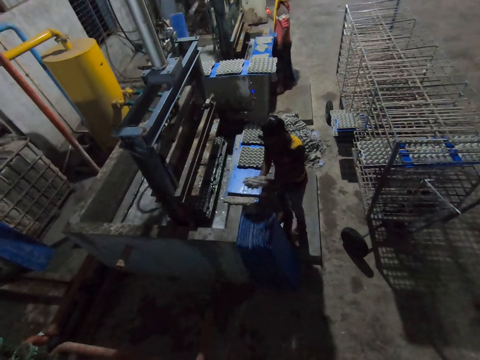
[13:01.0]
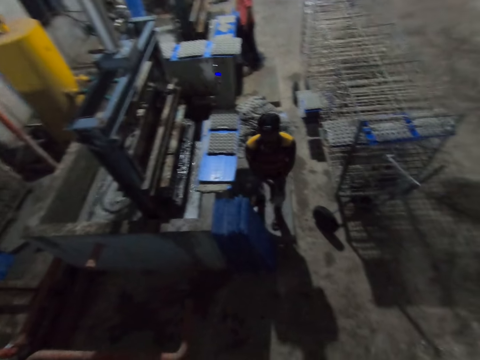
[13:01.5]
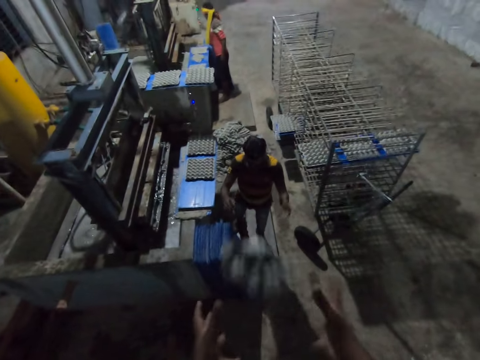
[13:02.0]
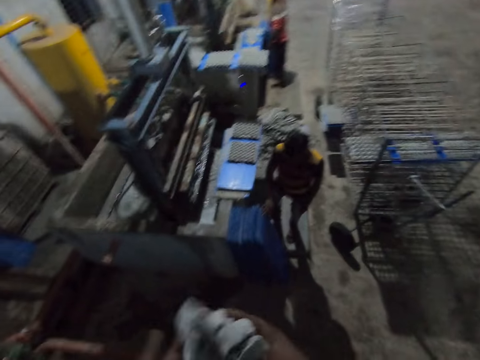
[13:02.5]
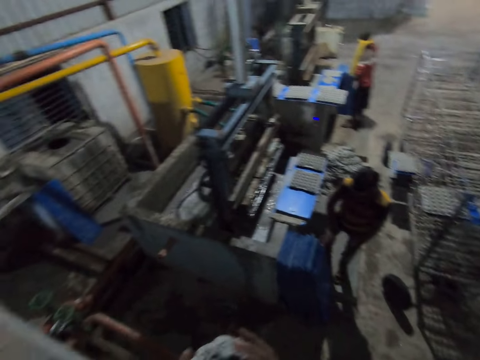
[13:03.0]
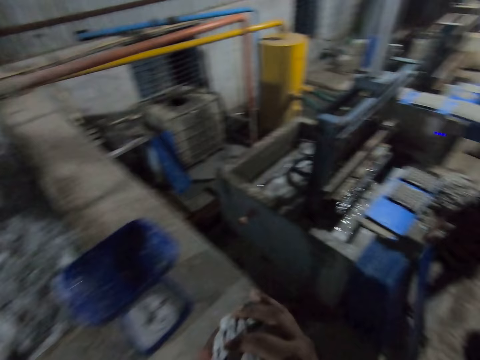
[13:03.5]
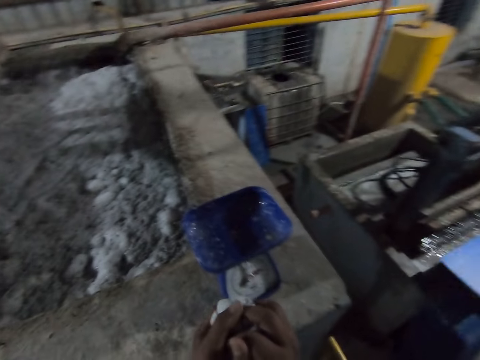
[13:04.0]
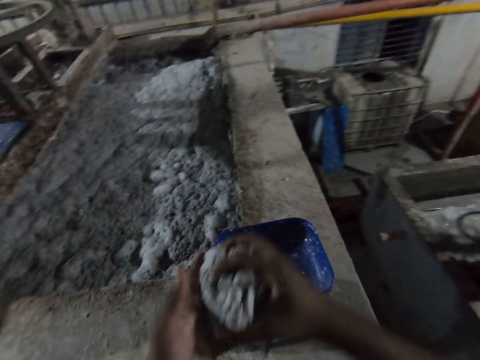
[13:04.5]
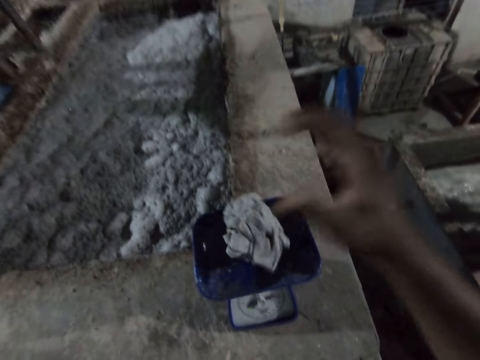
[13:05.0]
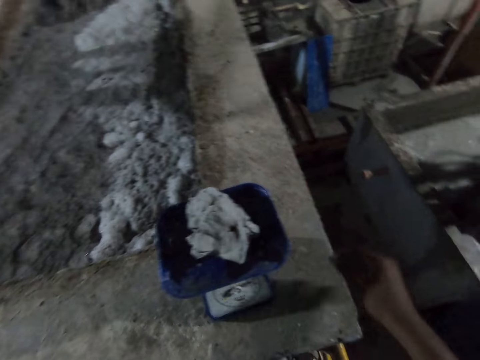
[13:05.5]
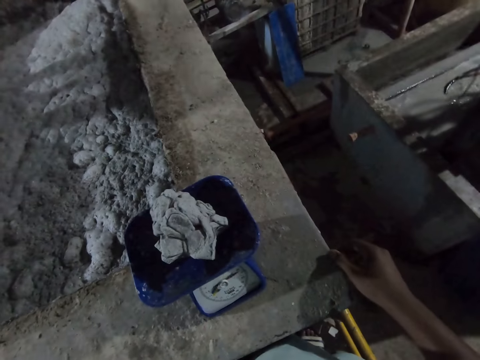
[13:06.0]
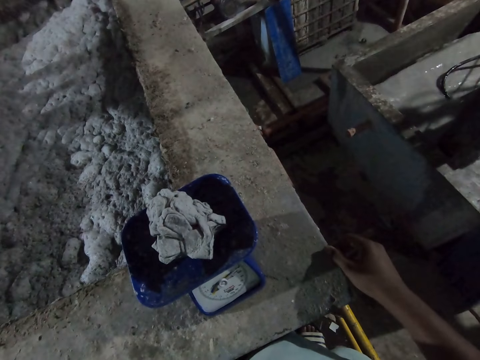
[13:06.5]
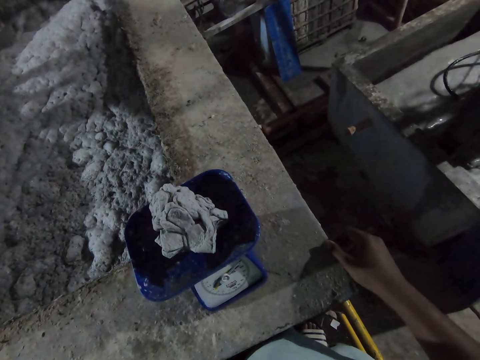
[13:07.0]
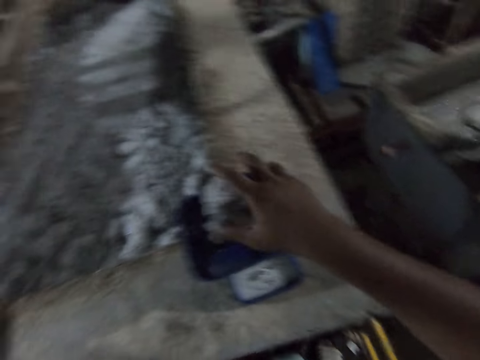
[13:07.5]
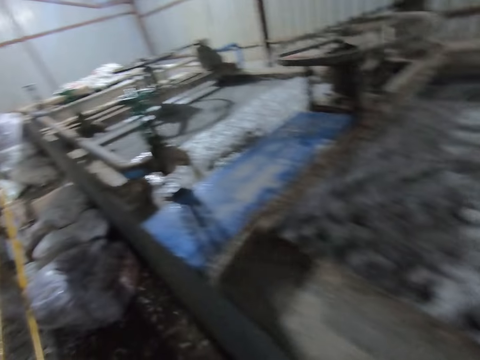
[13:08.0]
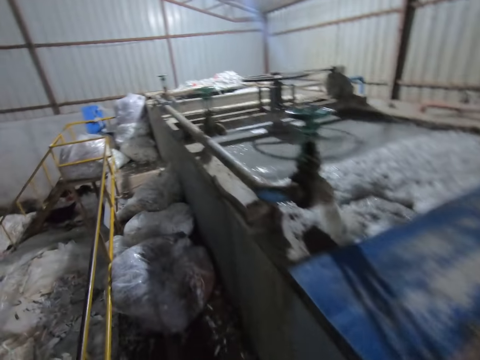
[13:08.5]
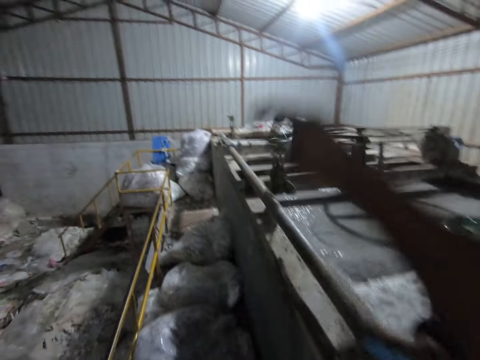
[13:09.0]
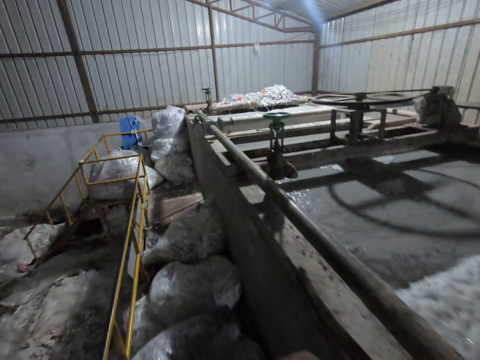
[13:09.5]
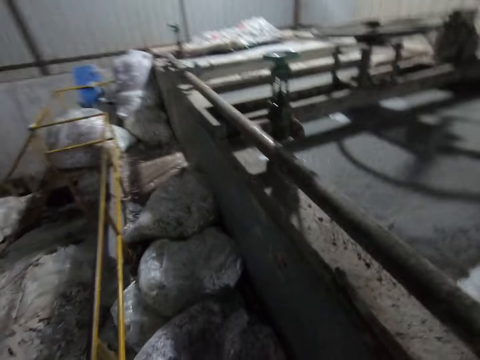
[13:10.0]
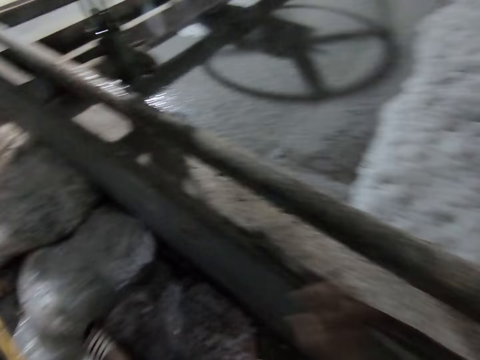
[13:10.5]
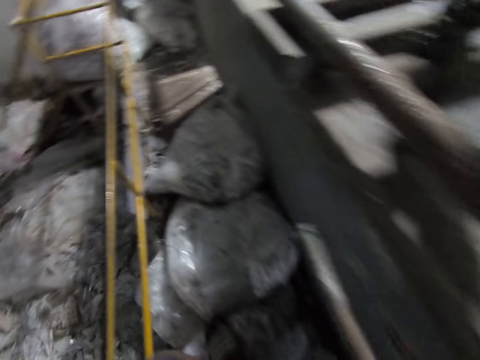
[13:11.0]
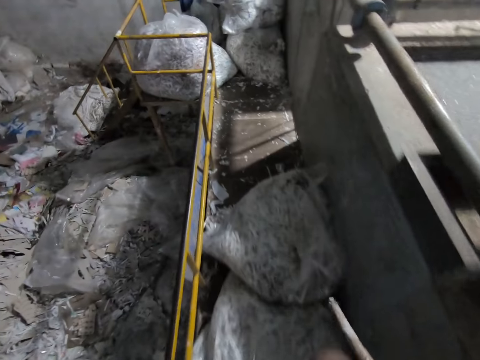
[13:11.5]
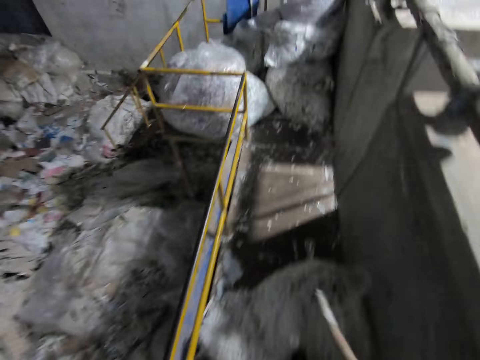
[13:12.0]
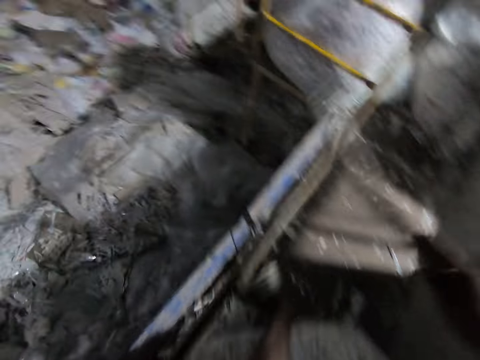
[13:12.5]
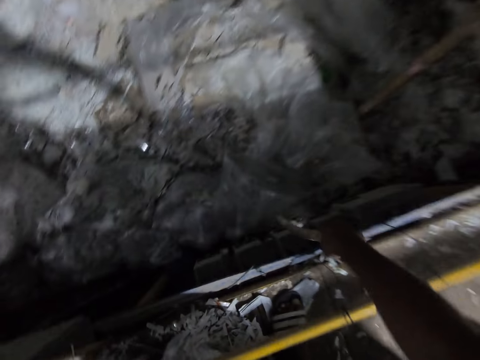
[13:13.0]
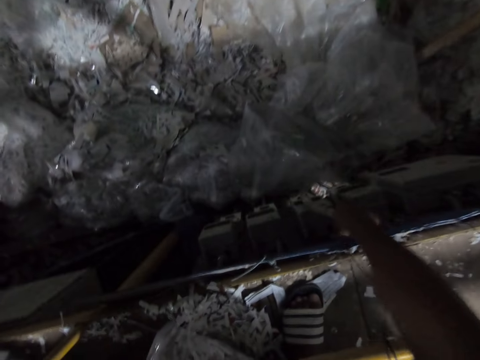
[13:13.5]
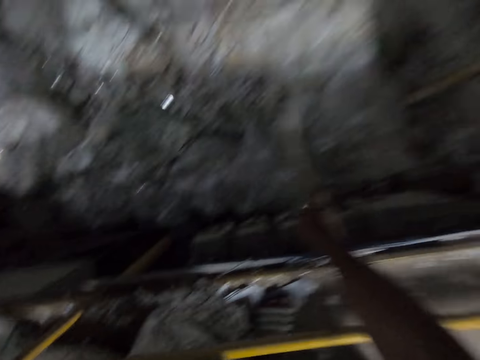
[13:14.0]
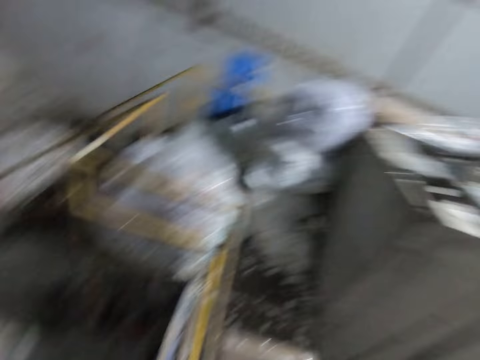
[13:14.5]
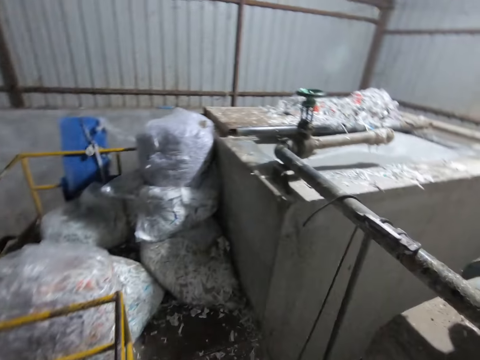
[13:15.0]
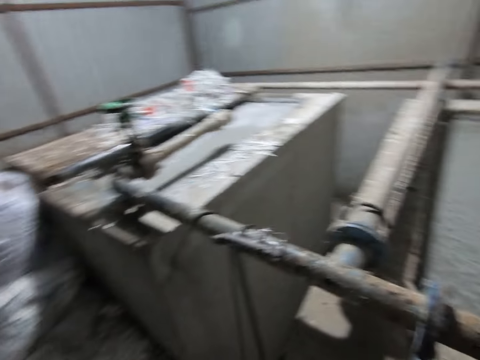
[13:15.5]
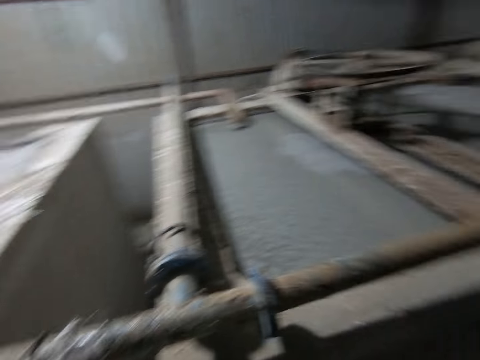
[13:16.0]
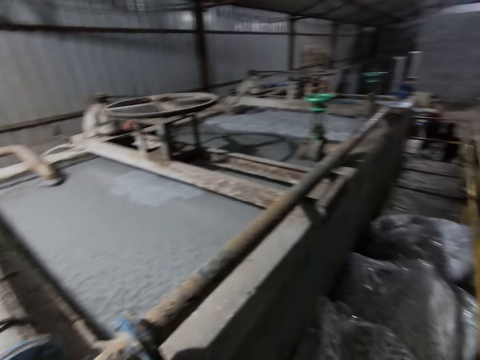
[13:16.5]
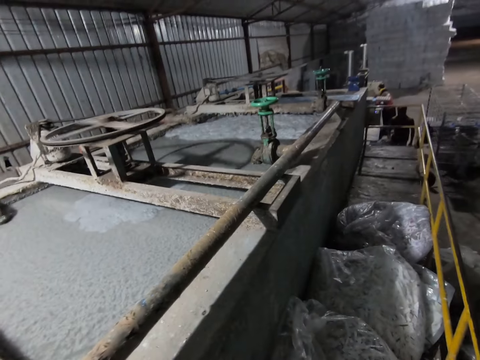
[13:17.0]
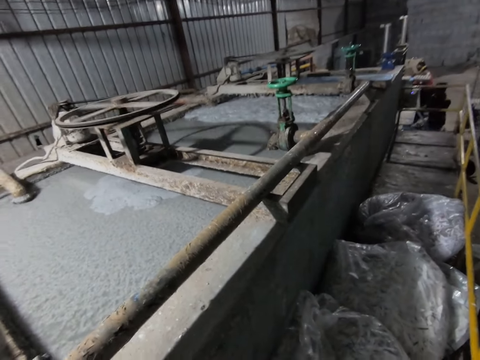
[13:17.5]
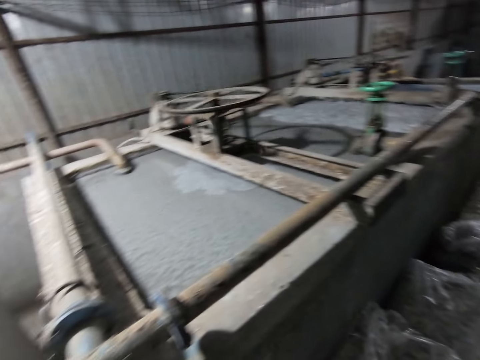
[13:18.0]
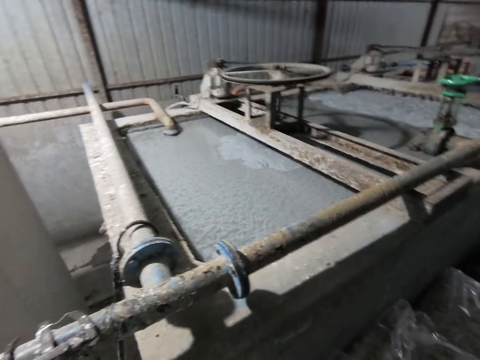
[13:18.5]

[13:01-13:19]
A man throws the egg crate to the camera wearer with both hands. The camera wearer catches the egg crate from the man with both hands. The man picks a polypropylene plastic from the floor with both hands. The camera wearer drops the egg crate in the weighing scale with his right hand. He weighs the paper. He picks the egg crate from the weighing machine with his right hand. He throws the egg crate in the egg crate machine with his right hand. He walks around. He picks a stick from the egg crate making machine with his right hand. He hits a wall with the stick in his right hand. He looks around.

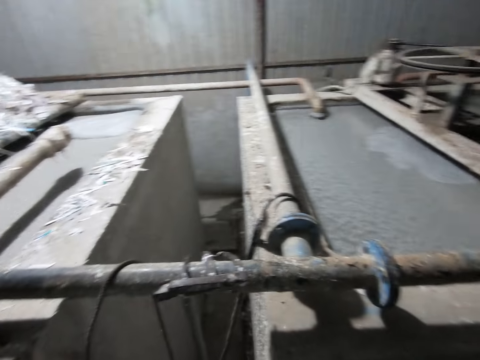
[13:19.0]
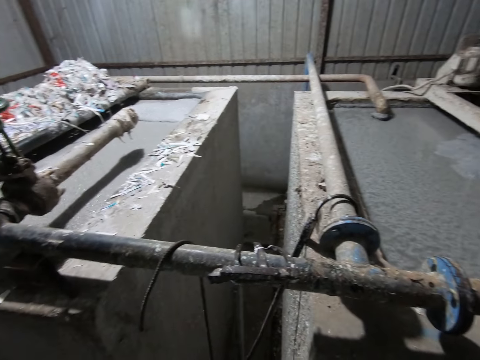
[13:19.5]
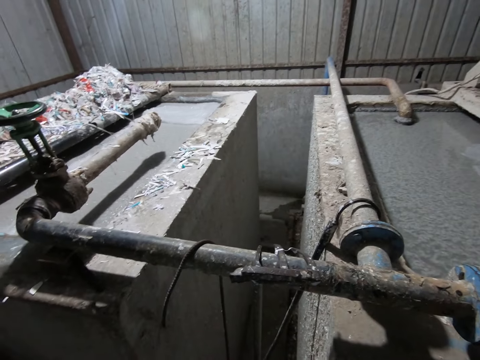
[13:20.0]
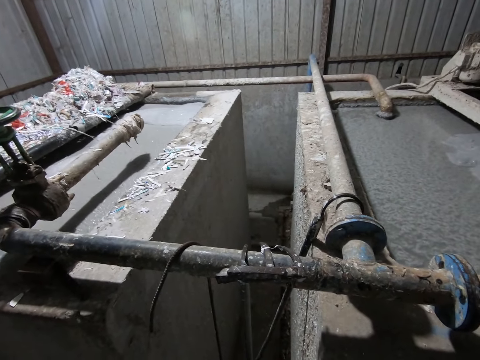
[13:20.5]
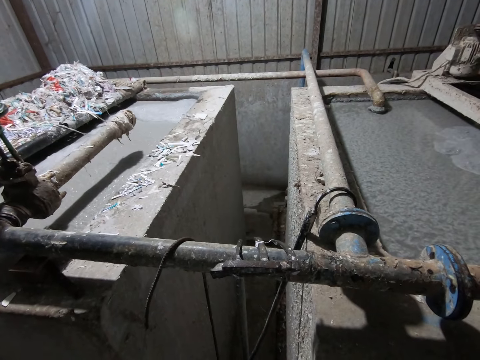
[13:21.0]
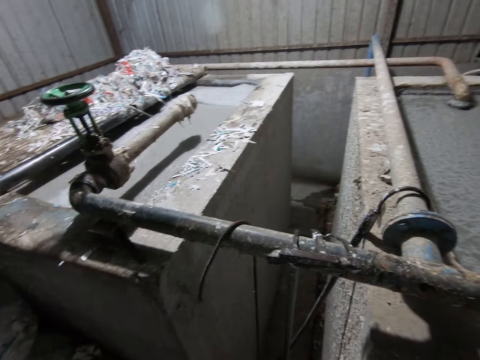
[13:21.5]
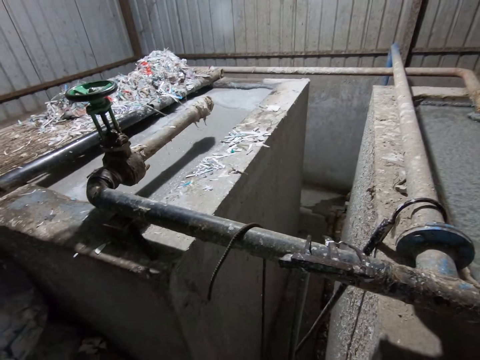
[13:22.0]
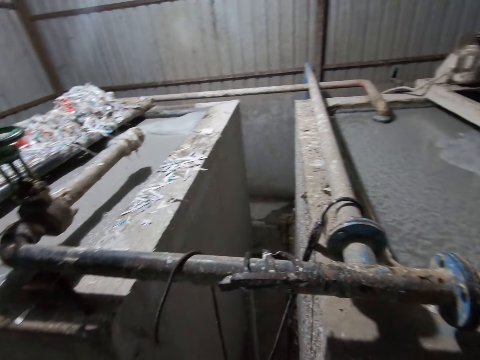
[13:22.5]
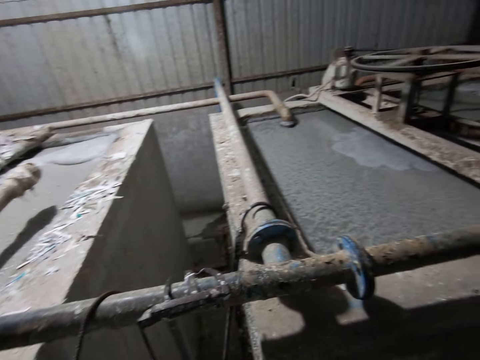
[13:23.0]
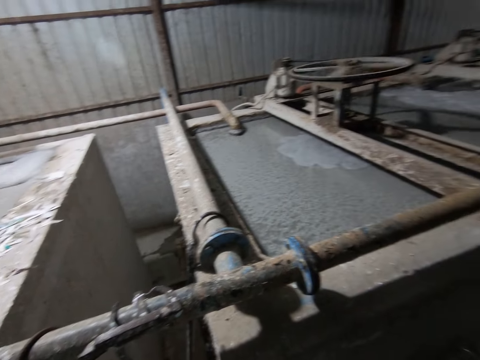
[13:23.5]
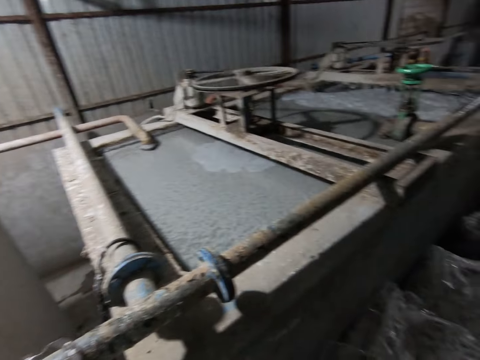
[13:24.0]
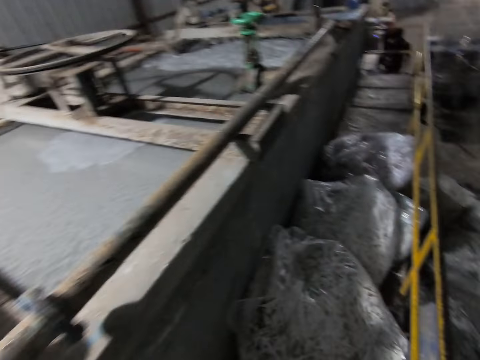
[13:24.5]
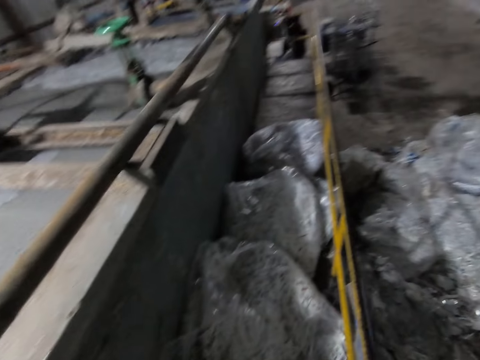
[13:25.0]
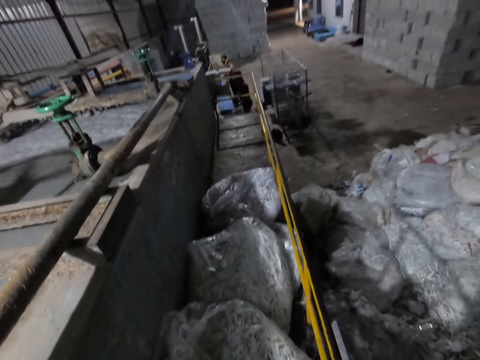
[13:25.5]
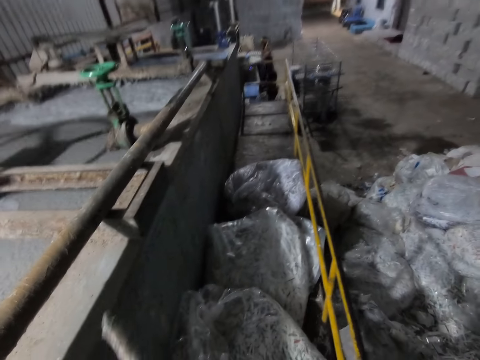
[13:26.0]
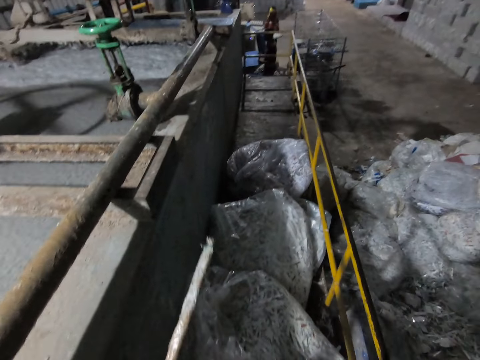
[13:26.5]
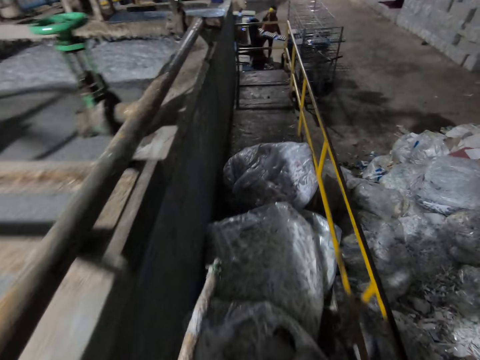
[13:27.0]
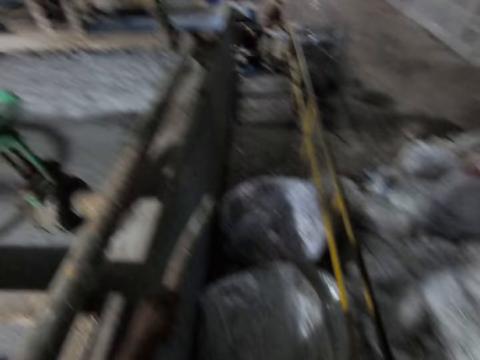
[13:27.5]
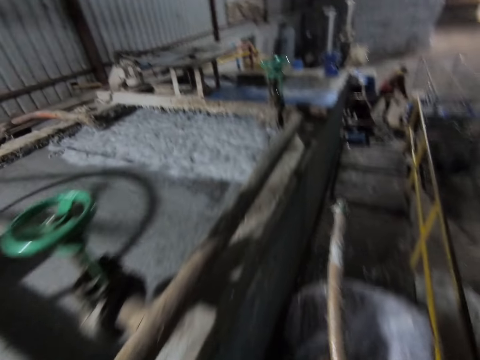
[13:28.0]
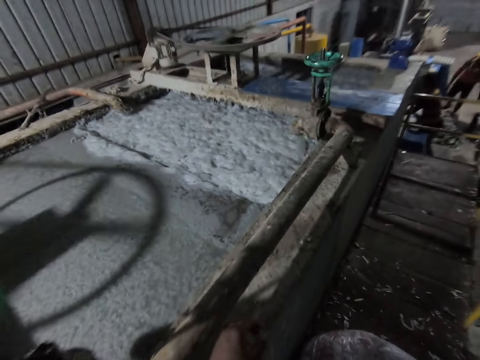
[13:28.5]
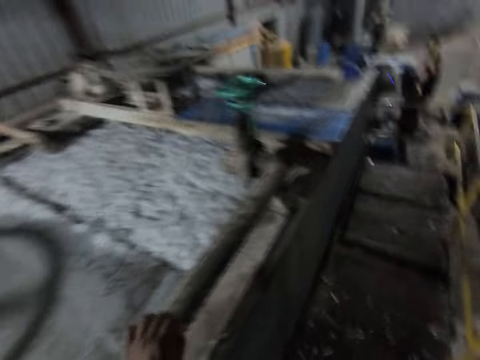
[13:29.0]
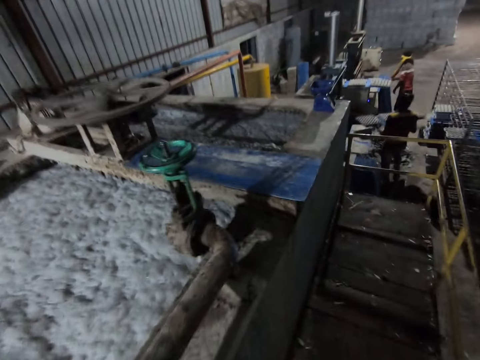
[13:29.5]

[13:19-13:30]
The camera wearer walks around. A man drops the polypropylene plastic in the rack with both hands.
